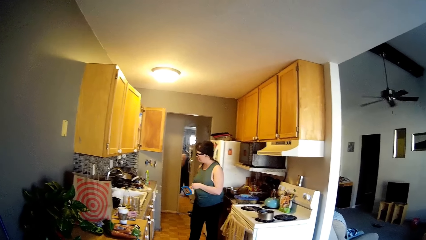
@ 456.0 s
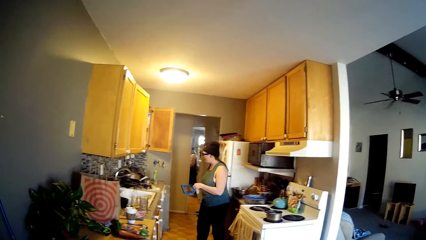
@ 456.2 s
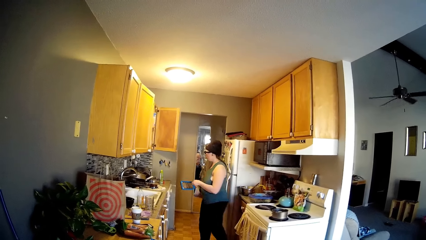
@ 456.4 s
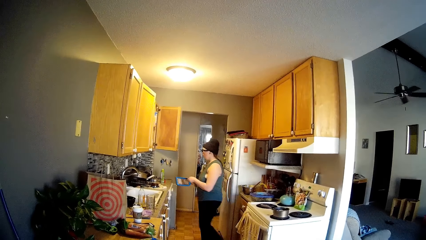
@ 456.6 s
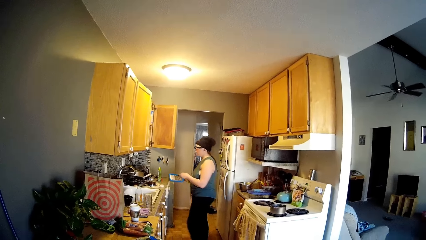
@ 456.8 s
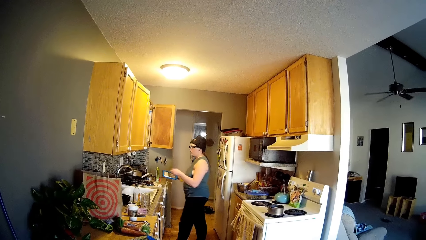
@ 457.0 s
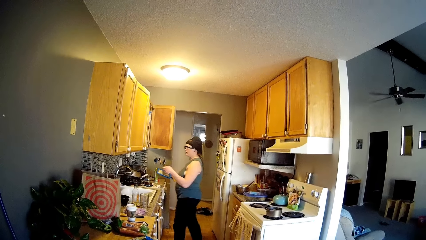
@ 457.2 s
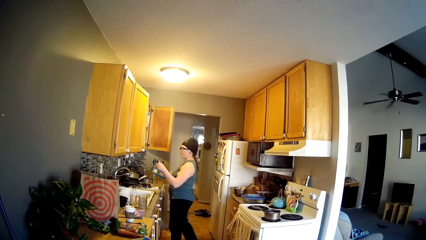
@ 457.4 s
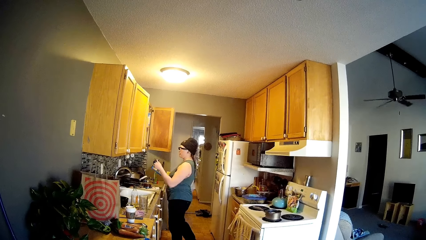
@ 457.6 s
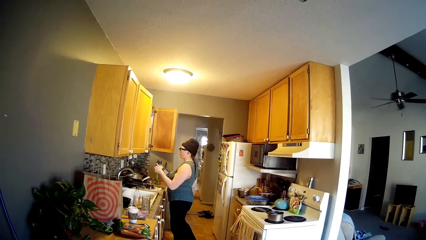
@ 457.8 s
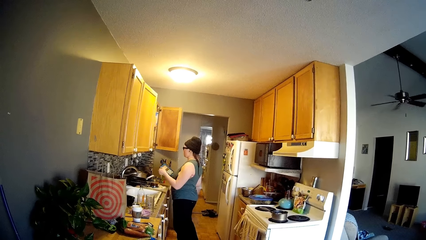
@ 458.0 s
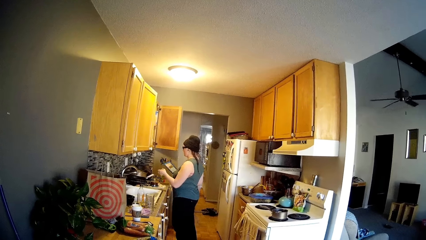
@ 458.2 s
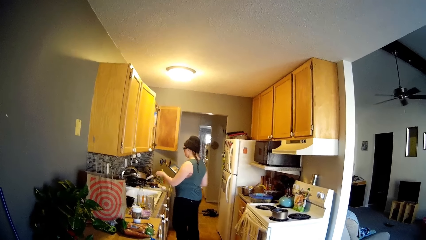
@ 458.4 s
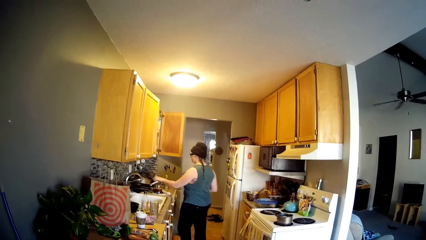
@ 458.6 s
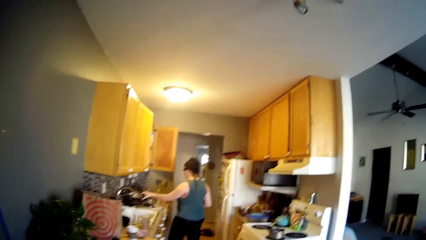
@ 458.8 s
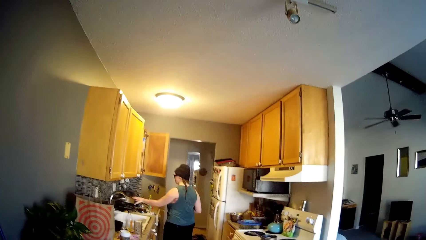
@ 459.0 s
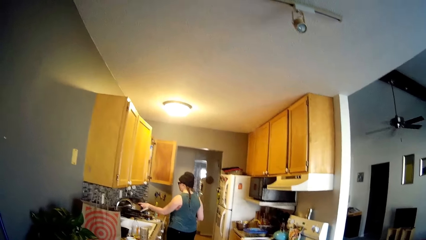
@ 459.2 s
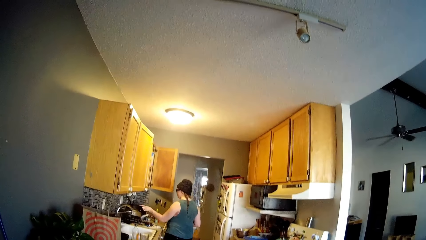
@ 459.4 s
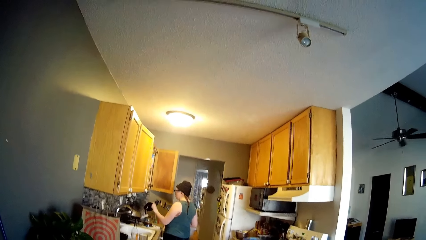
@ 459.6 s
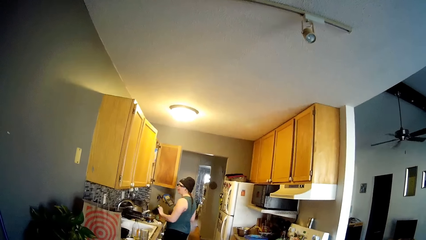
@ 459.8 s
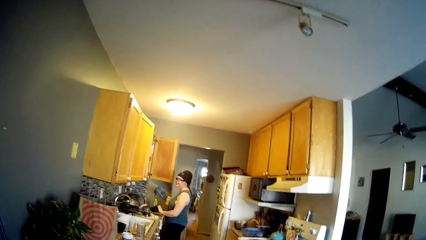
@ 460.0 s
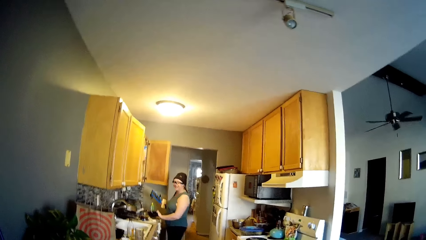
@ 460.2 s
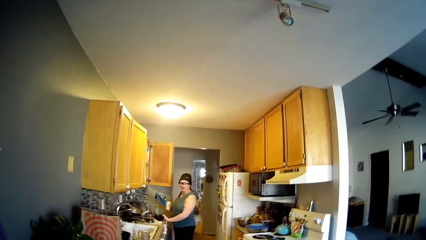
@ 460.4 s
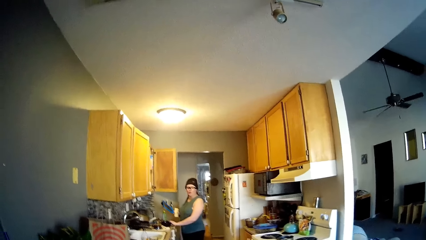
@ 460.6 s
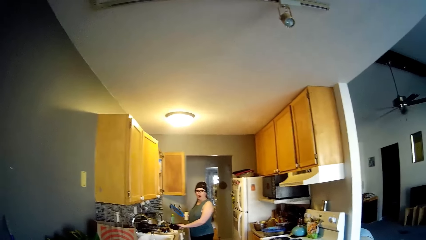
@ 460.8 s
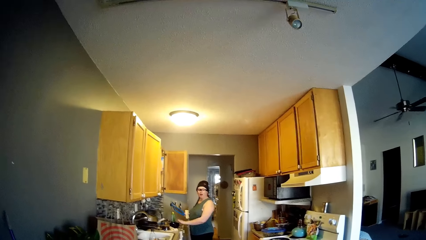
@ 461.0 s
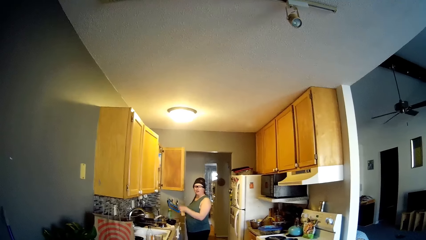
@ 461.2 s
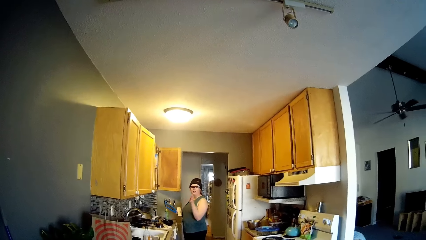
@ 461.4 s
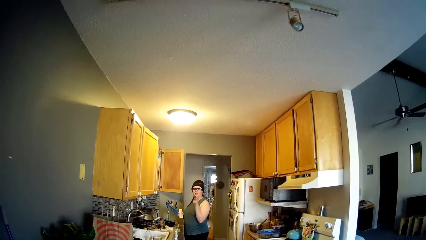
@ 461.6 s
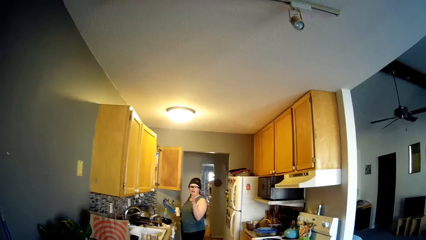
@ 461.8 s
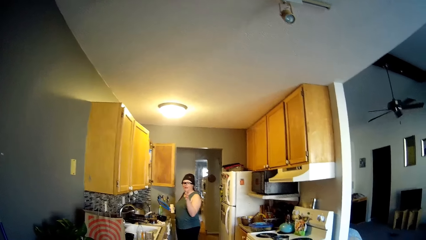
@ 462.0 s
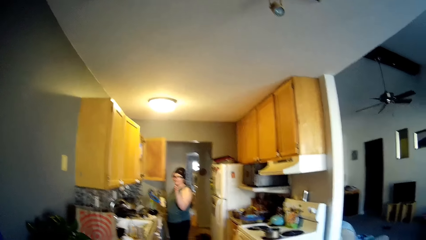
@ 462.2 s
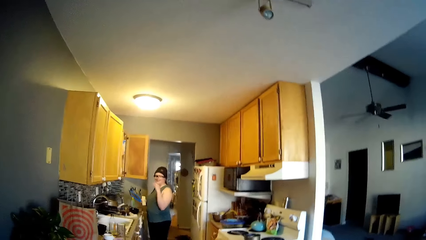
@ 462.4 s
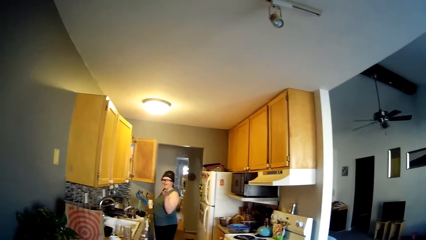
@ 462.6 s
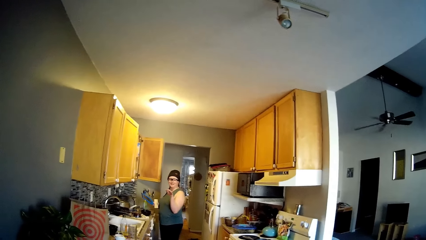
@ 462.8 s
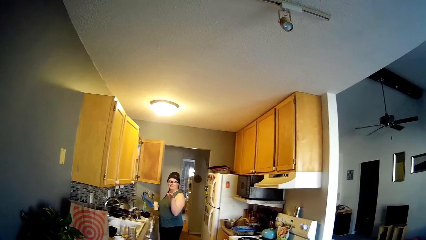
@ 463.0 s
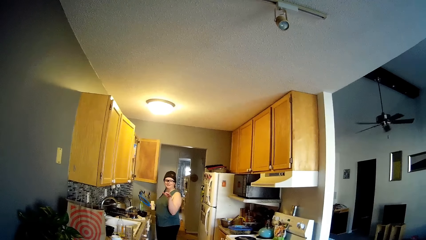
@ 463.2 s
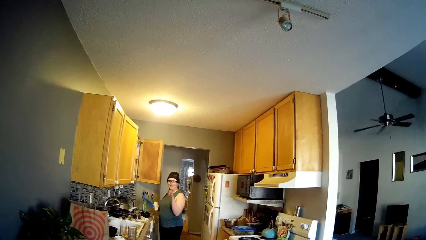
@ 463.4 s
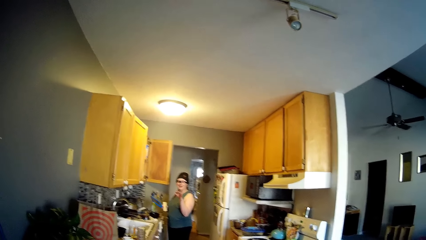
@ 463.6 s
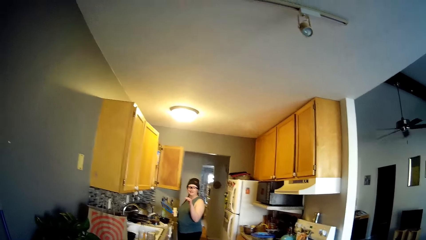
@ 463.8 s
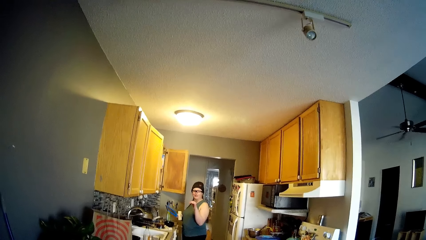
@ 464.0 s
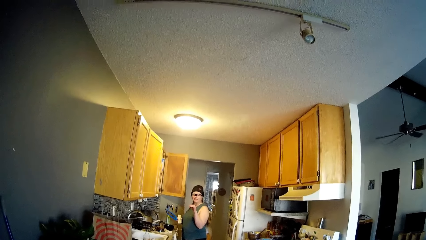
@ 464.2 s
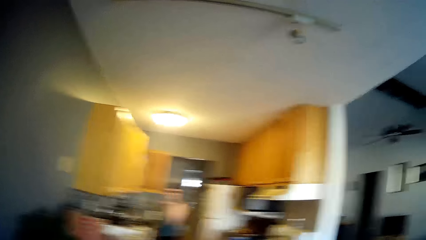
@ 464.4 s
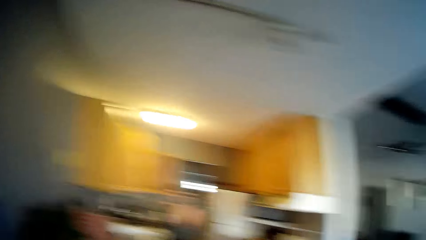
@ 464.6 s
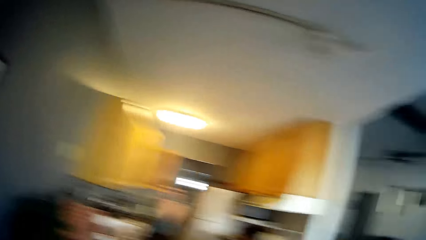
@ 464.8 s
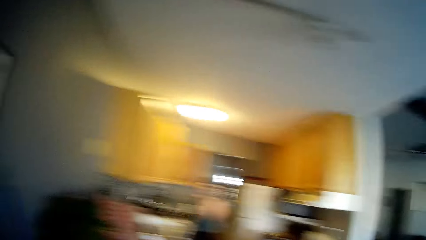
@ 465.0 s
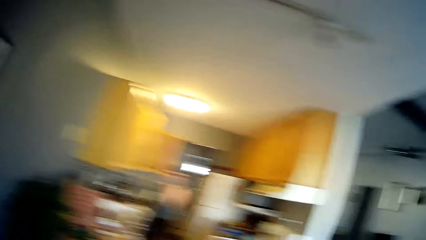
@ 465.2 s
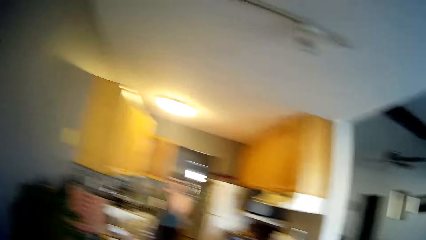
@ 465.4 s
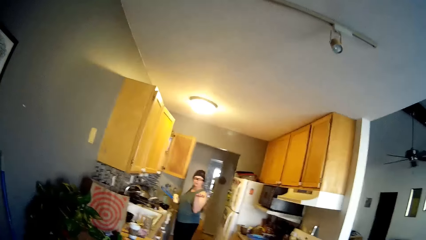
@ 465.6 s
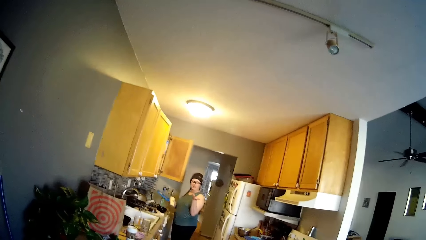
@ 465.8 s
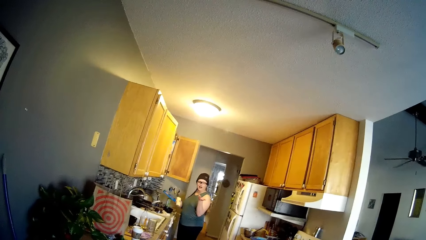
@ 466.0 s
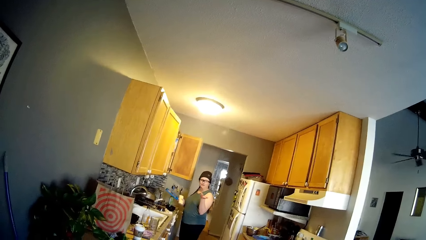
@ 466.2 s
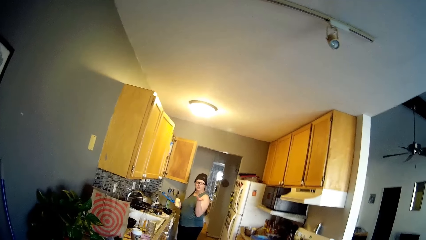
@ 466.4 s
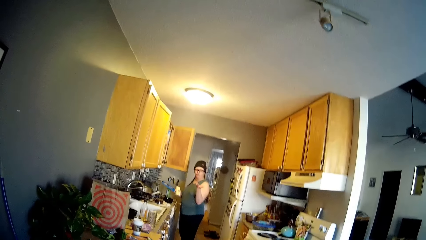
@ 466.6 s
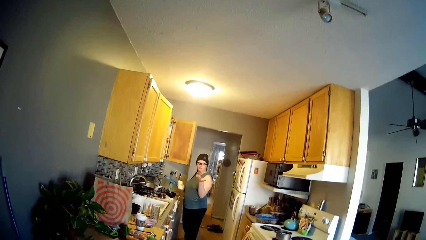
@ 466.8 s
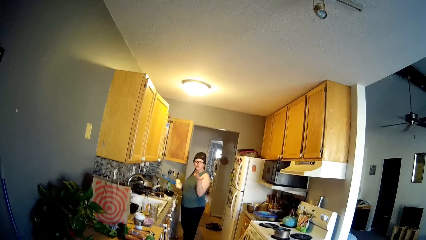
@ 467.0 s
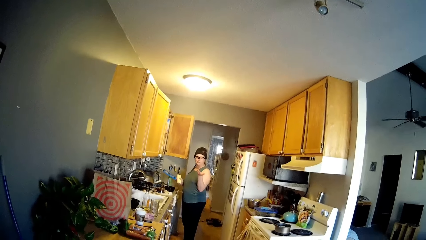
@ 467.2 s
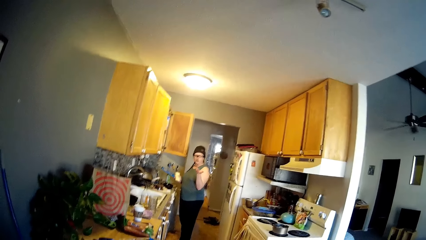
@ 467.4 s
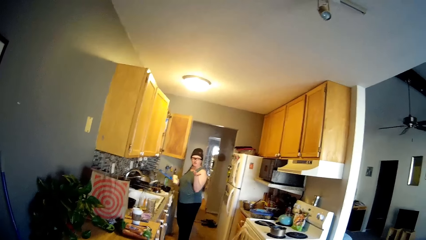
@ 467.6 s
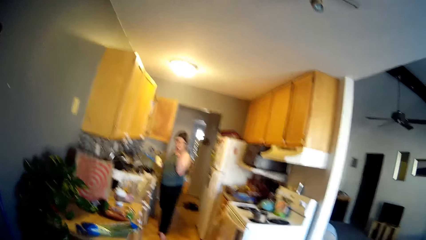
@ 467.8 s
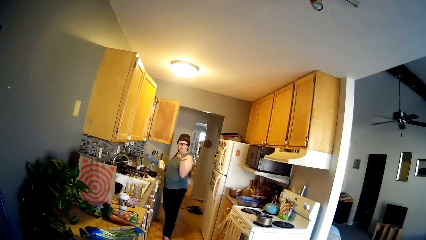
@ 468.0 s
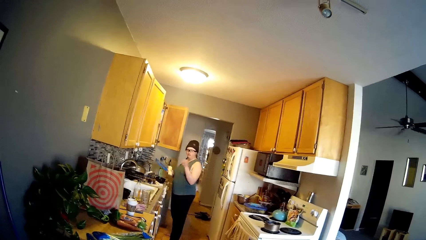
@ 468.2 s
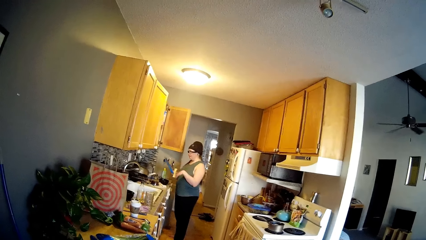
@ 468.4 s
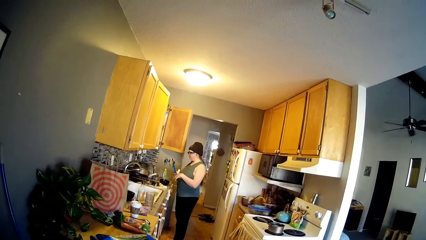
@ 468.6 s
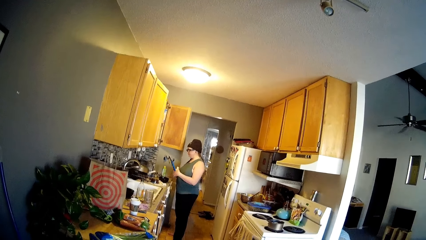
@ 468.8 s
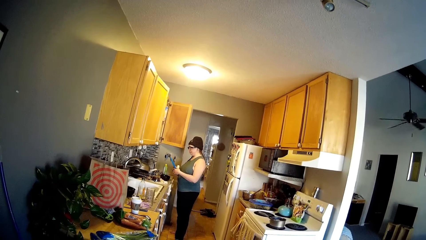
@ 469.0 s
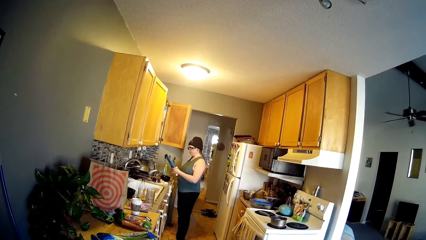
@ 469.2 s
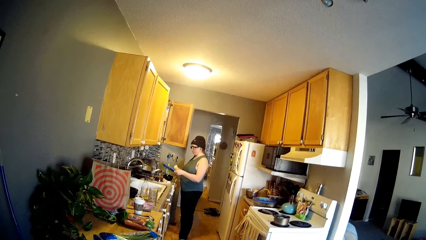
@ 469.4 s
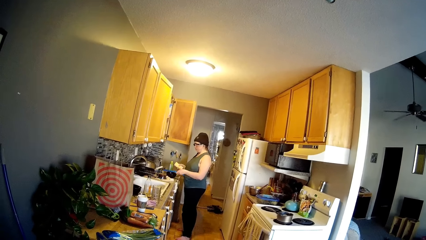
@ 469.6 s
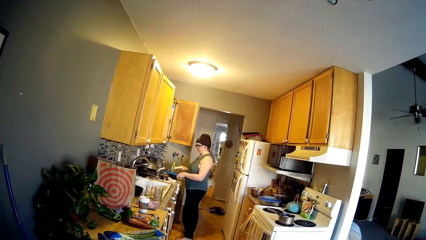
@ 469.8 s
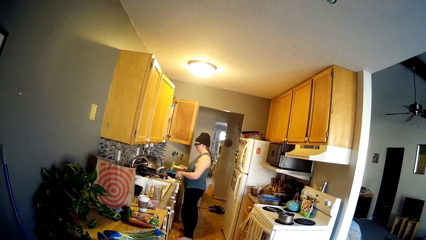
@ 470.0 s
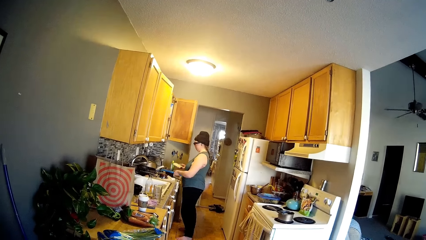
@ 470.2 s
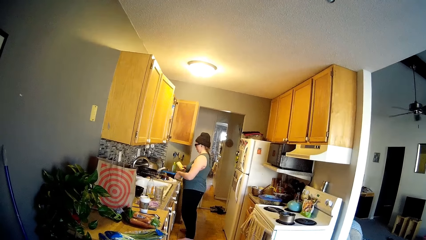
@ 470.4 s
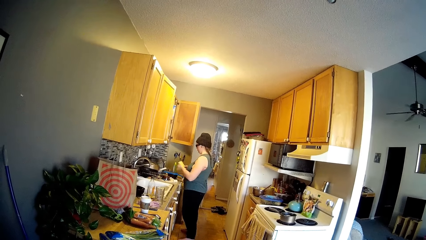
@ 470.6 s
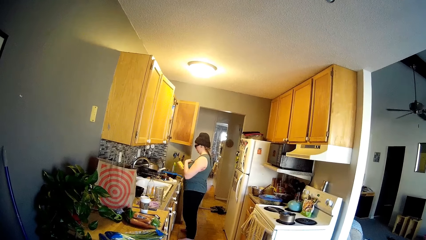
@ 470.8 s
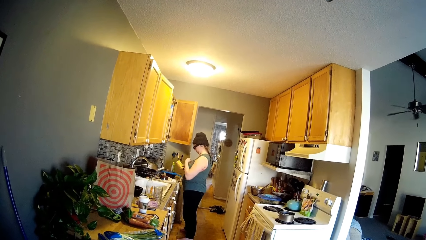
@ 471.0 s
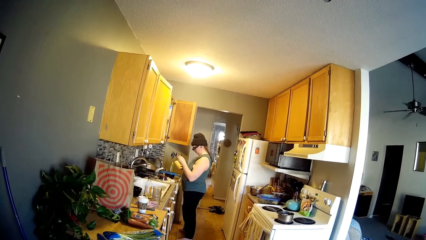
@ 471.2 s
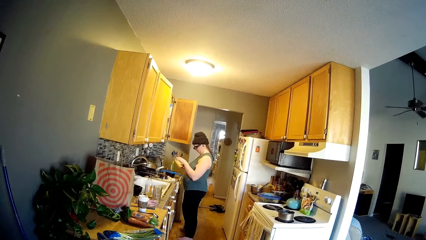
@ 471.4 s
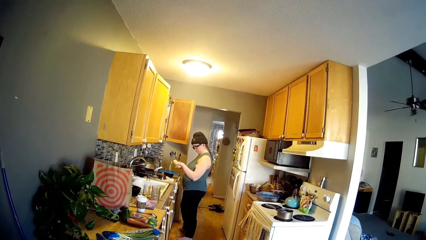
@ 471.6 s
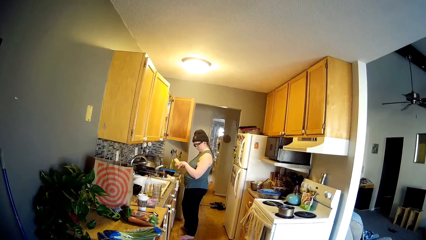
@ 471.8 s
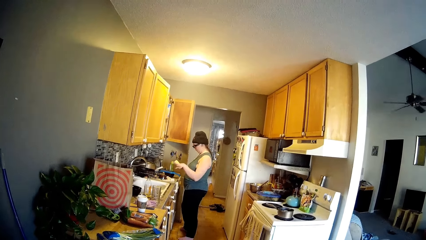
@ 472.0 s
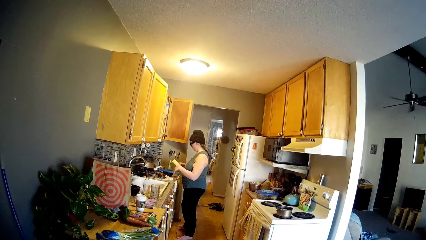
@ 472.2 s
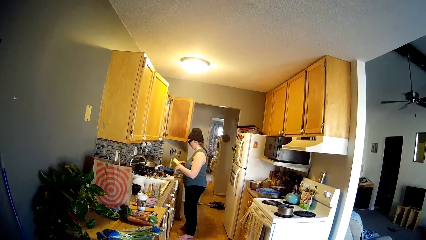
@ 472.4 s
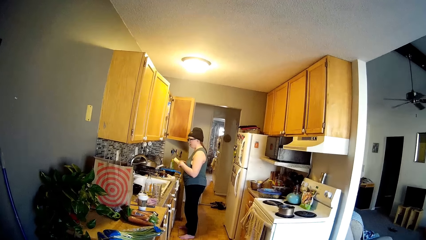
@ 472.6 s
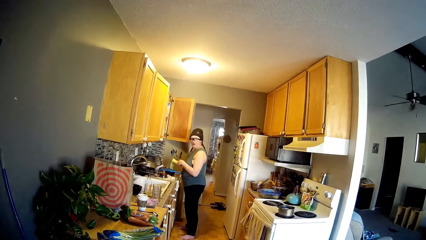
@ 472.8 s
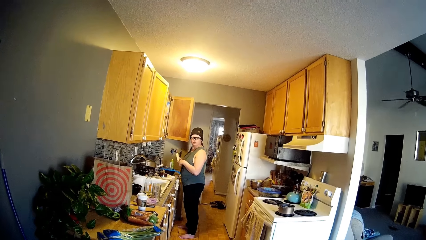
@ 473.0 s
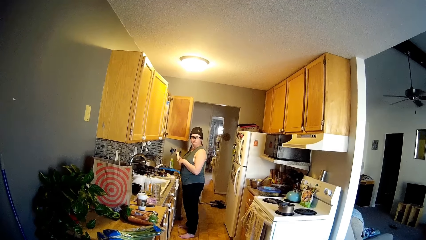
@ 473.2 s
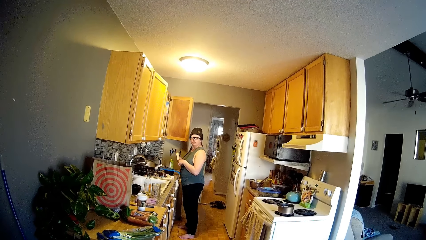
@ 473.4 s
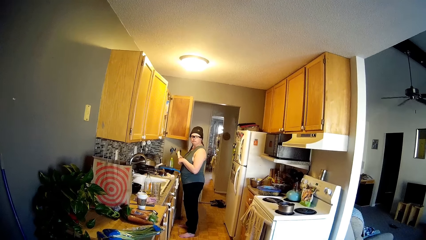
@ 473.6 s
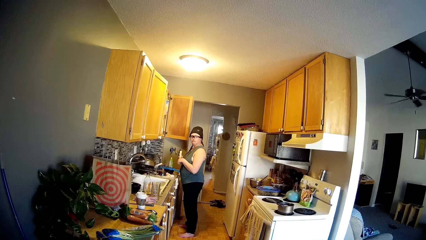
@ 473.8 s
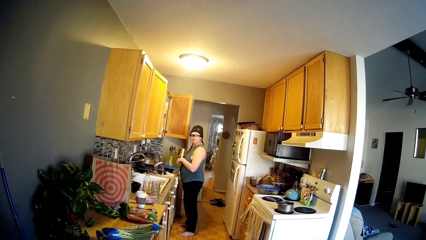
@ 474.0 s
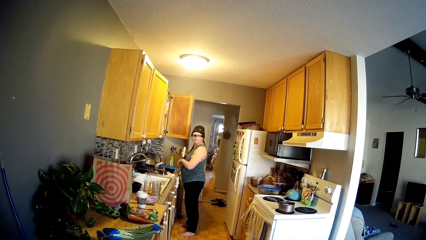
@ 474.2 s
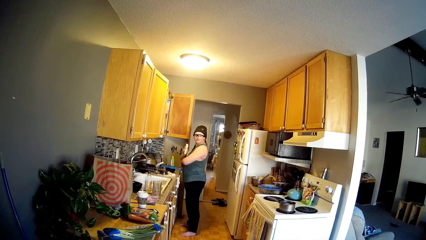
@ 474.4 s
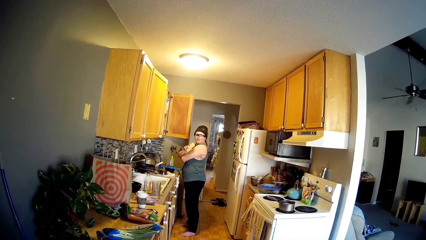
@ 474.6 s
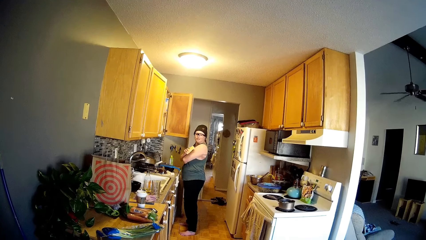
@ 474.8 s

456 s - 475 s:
A woman moves around. The camera wearer peels a pot cover from the top of a pot with her left hand. The woman picks a plate. The camera wearer drops the pot cover in her left hand on a kitchen slab. The woman converses with the camera wearer. The woman puts down the plate. The camera wearer talks to the woman. He looks around. He drops a grater in his left hand on the pot cover on the kitchen slab. The woman grates the cheese. The camera wearer adjusts her top with his left hand. The woman touches her cloth.
